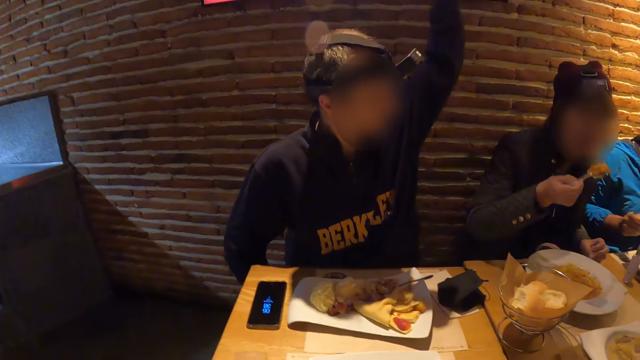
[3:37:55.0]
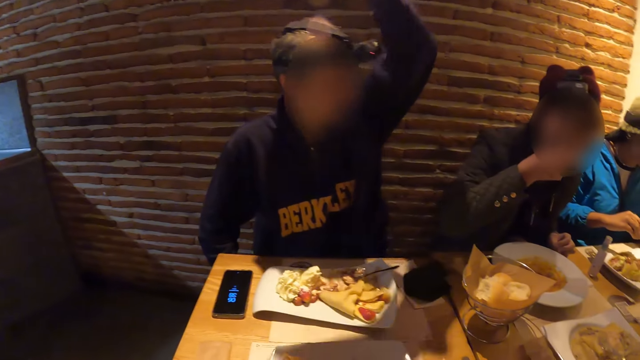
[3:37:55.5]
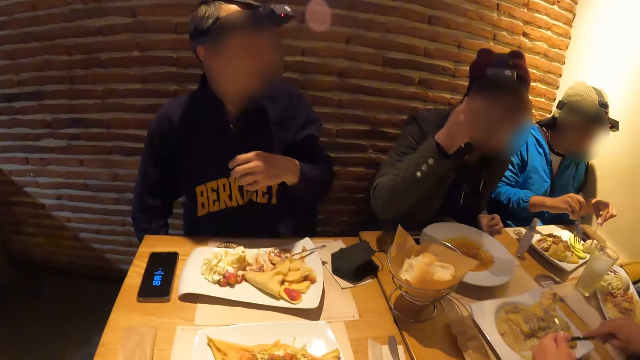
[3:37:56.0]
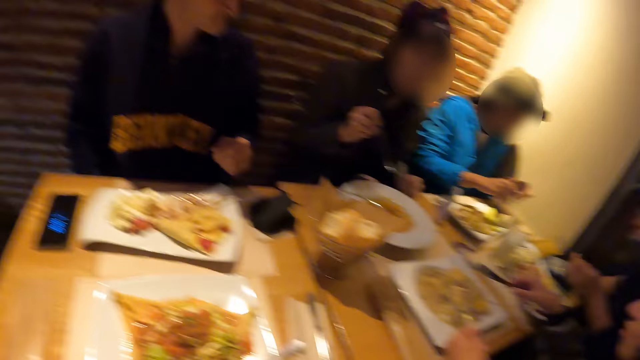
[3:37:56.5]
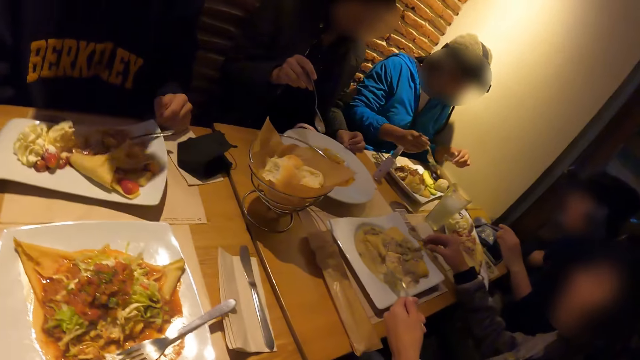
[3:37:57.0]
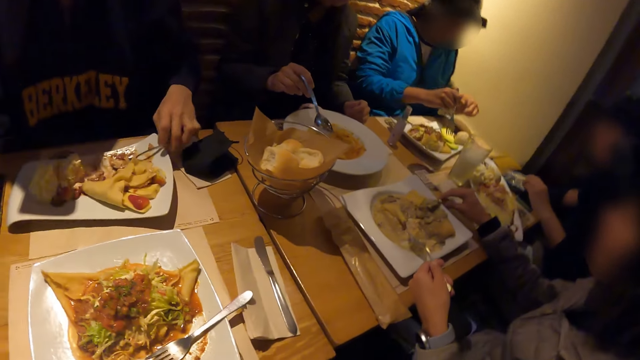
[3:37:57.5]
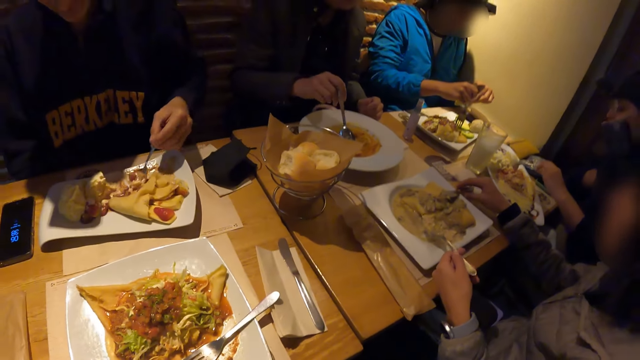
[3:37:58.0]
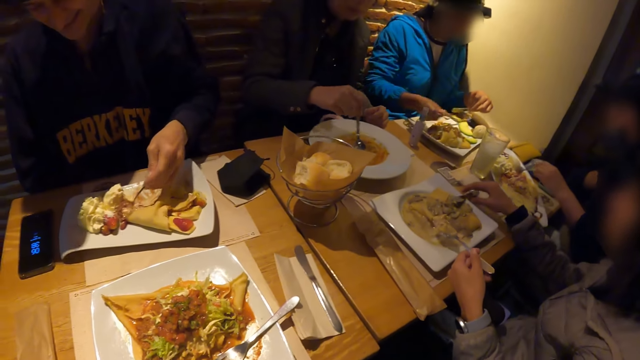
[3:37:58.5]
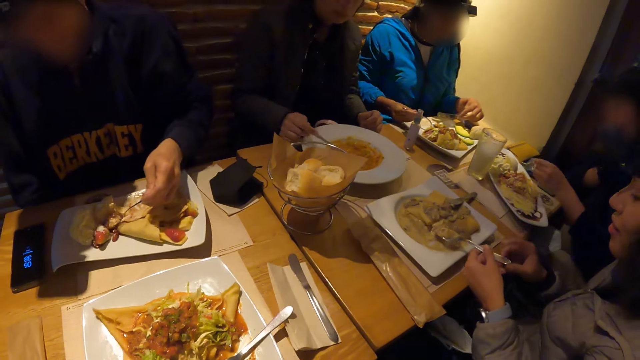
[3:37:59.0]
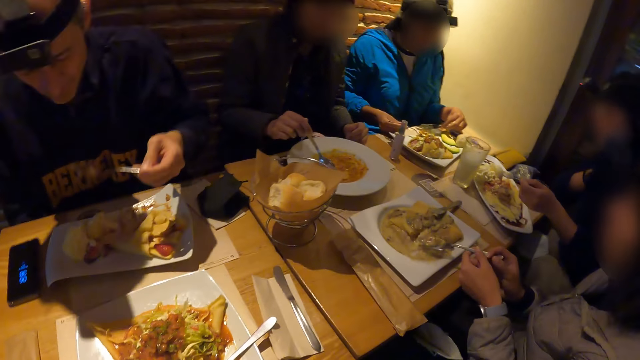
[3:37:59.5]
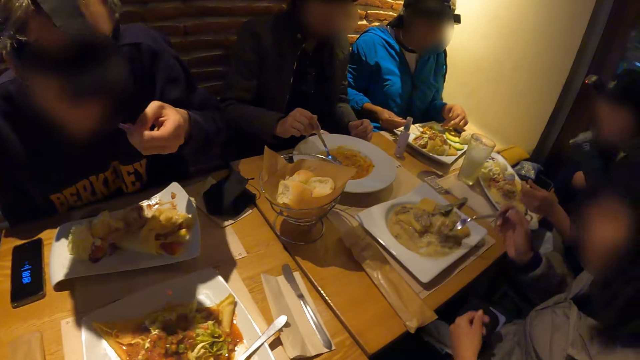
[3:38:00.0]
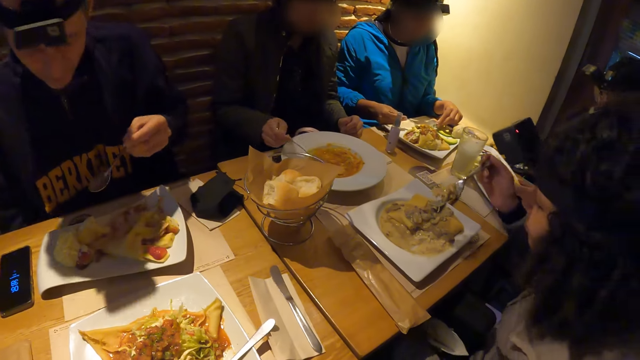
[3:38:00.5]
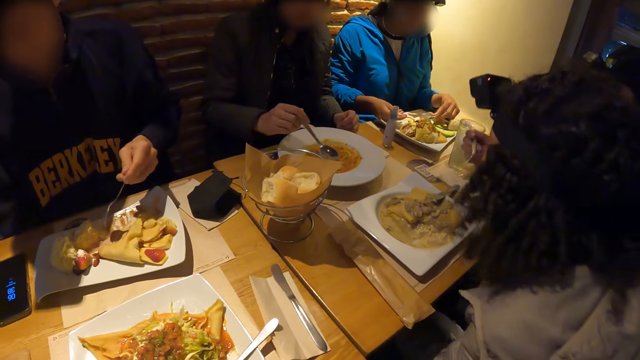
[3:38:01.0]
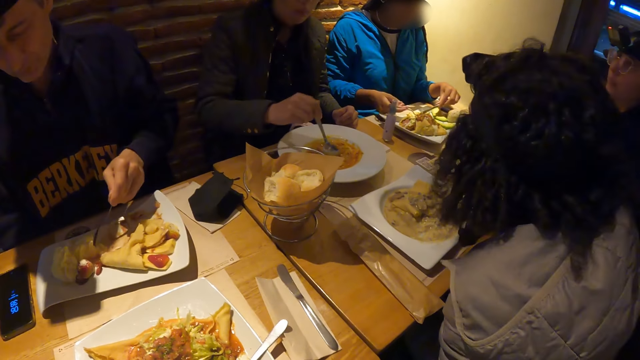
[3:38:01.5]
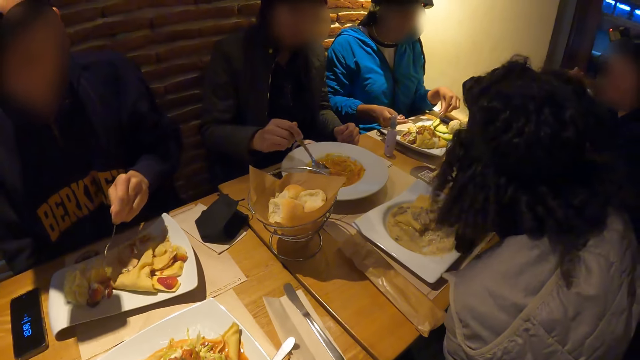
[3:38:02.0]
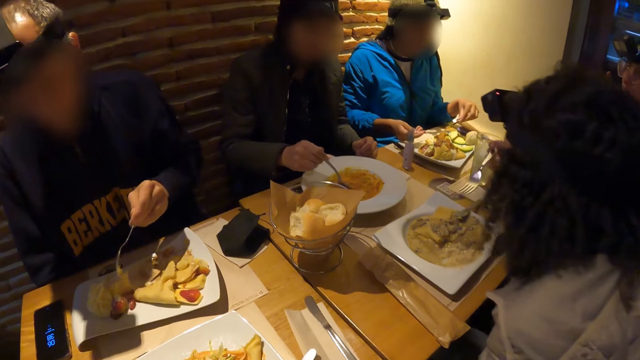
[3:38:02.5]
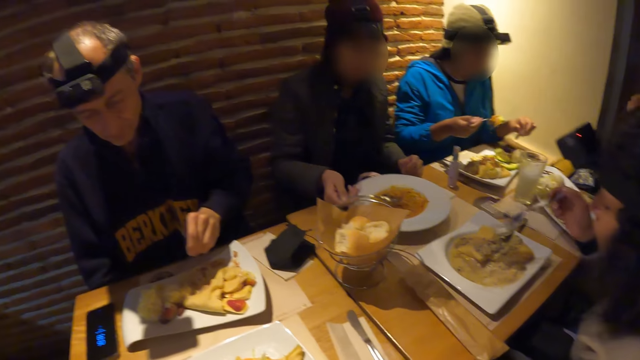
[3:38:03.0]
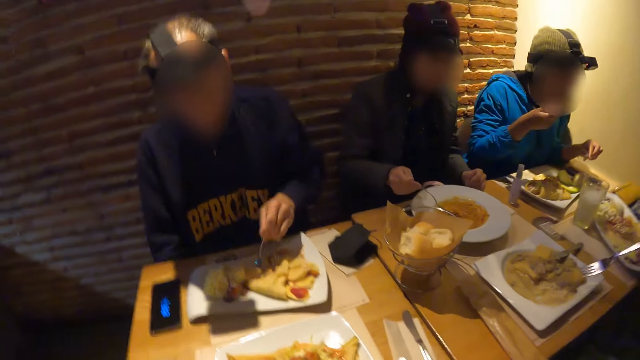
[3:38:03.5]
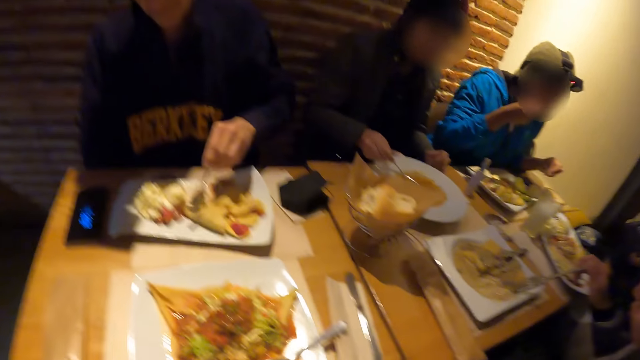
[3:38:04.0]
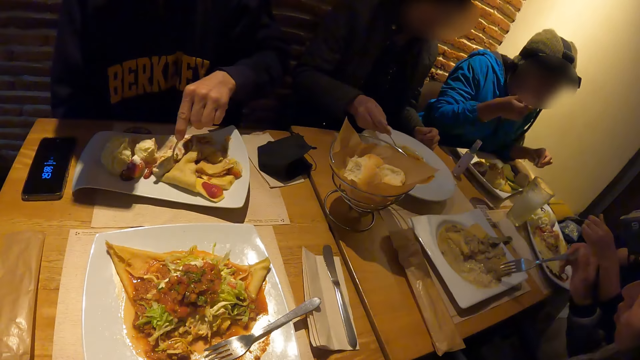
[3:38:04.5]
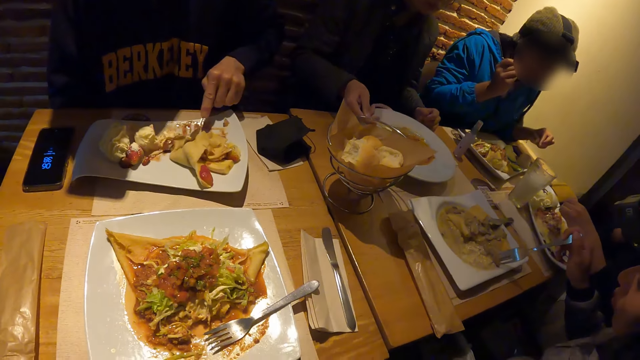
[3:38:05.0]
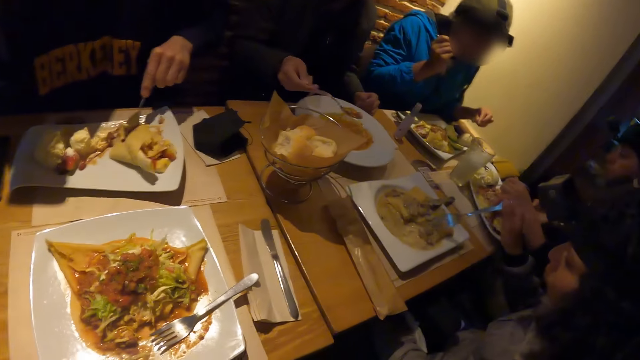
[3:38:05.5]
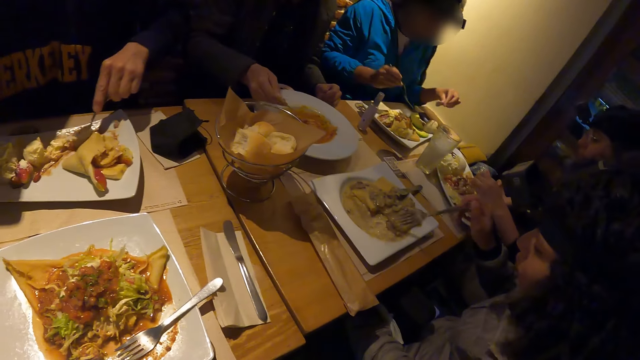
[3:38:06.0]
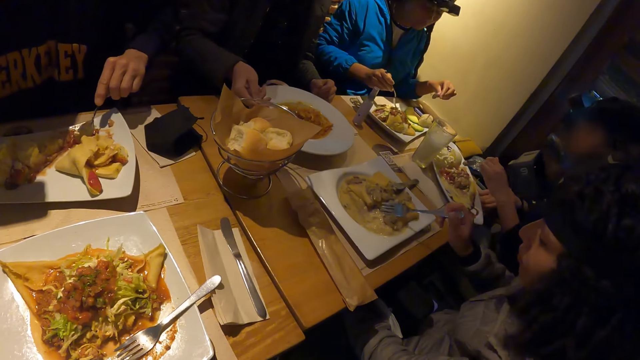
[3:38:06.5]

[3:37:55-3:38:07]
A man puts the food in the spoon in his right hand in his mouth. Another man places his right hand on the table. A woman drops the knife in her right hand on the table. Another woman stirs food in a plate with a spoon in her left hand. The other man takes the spoon in the plate with his right hand. He takes food from the plate on the table with the spoon in his right hand. The first woman passes the fork in her left hand to her right hand. The other man puts the food on the spoon in his right hand in his mouth. The first woman puts the food in the fork in her right hand in her mouth. The other man stirs the food in the plate on the table with the fork in his right hand. A third woman takes food from the plate on the table with the fork in her right hand. She puts the food in the fork in her mouth. The camera wearer looks at the fork.

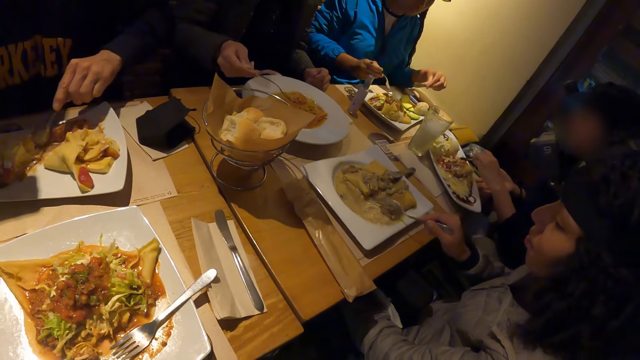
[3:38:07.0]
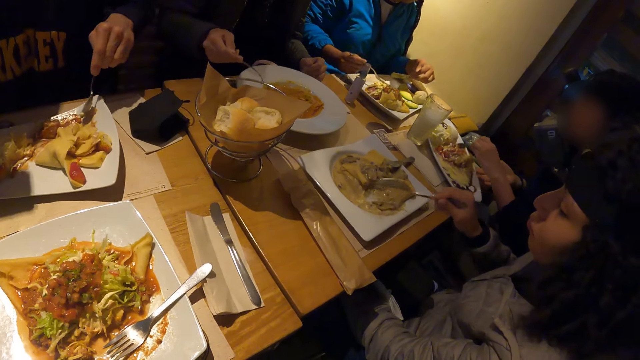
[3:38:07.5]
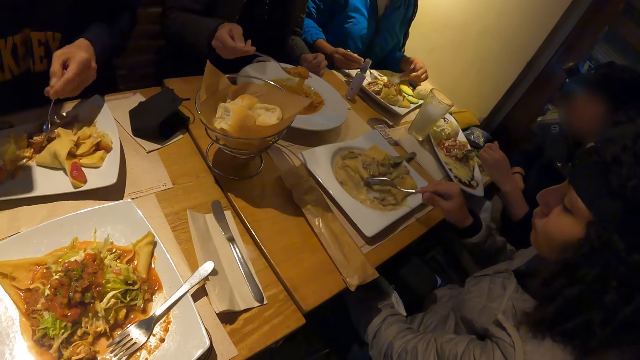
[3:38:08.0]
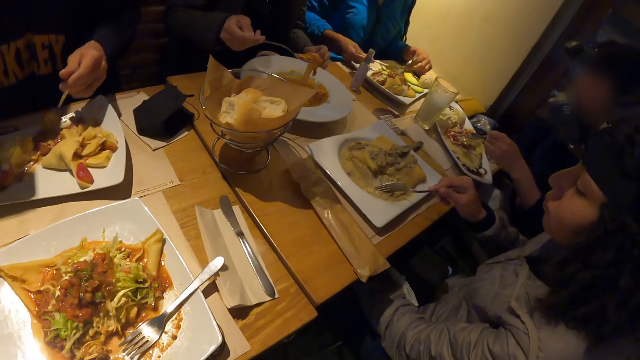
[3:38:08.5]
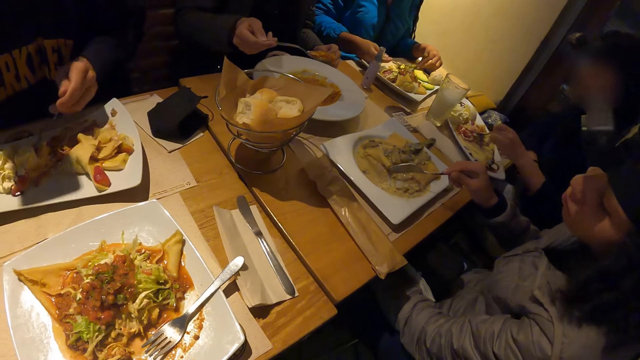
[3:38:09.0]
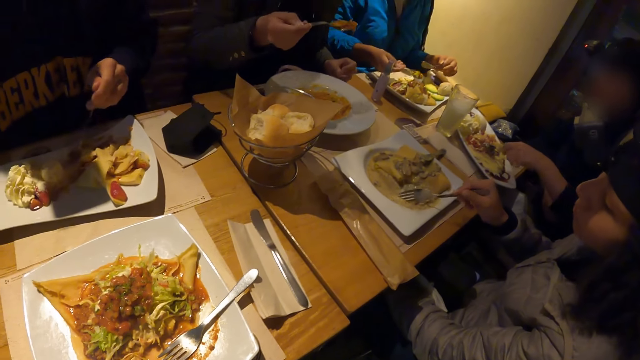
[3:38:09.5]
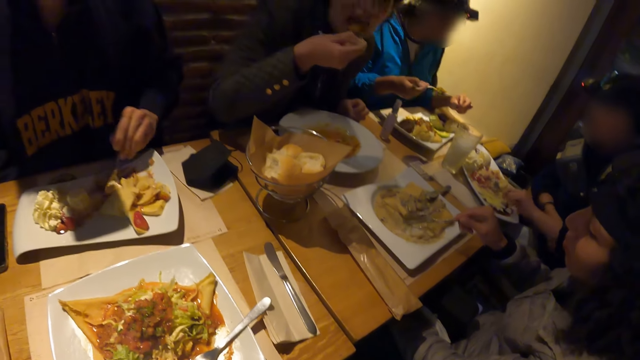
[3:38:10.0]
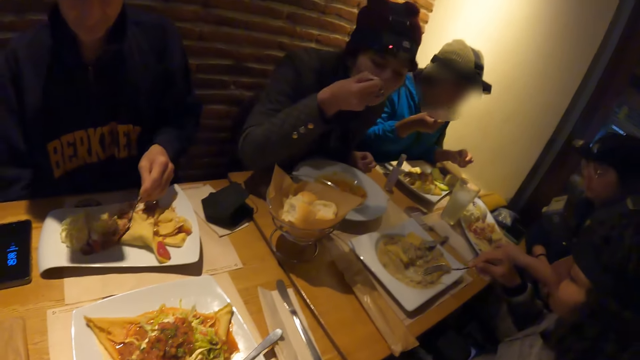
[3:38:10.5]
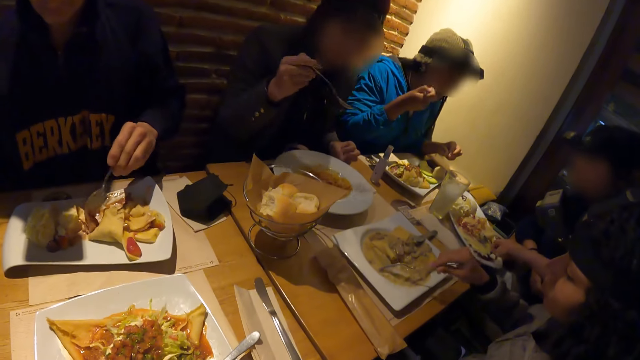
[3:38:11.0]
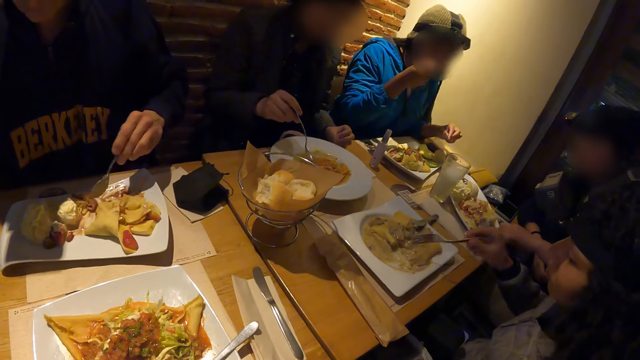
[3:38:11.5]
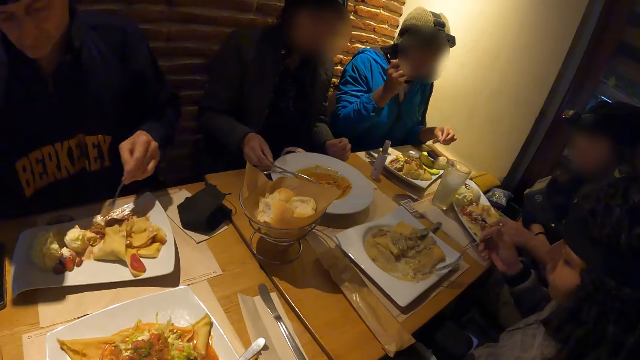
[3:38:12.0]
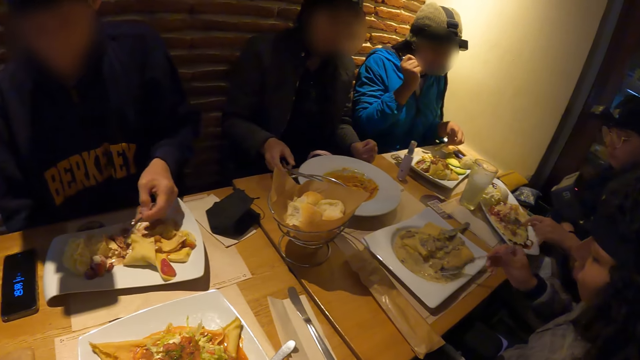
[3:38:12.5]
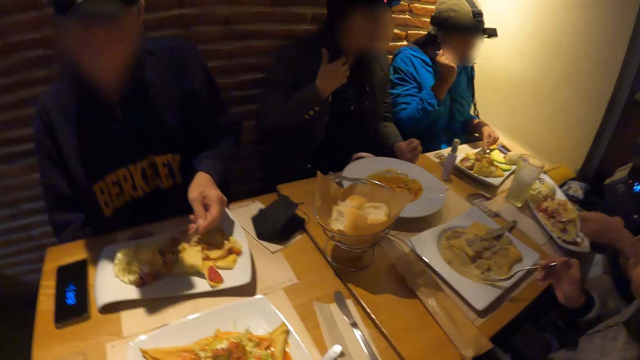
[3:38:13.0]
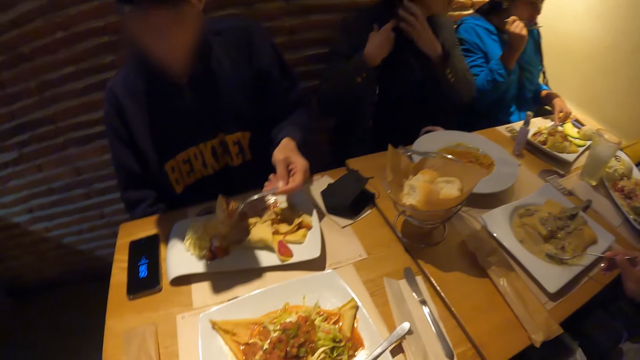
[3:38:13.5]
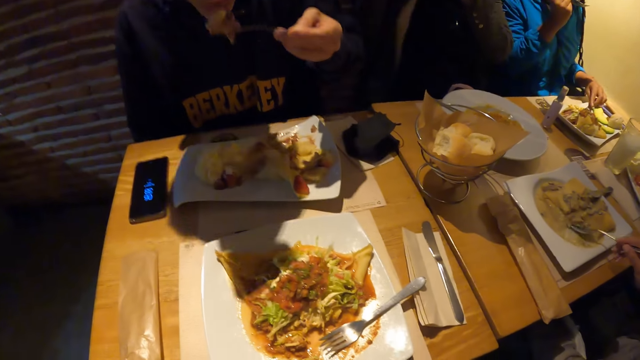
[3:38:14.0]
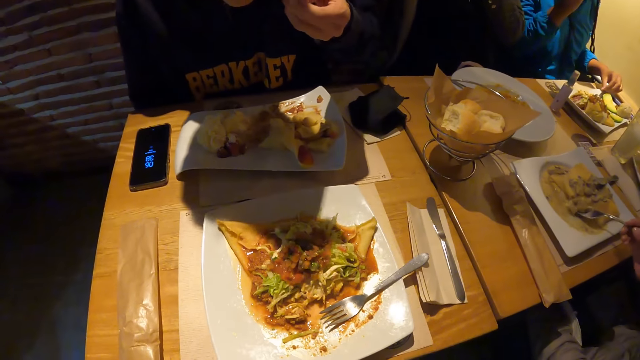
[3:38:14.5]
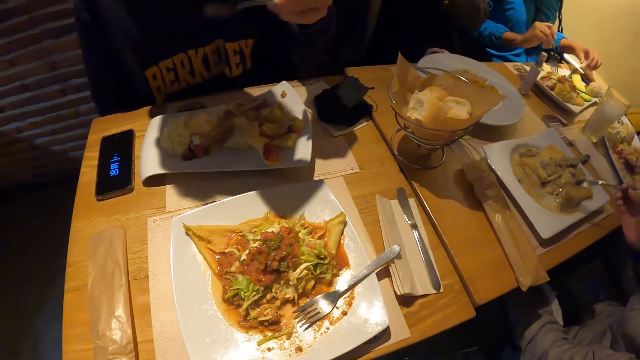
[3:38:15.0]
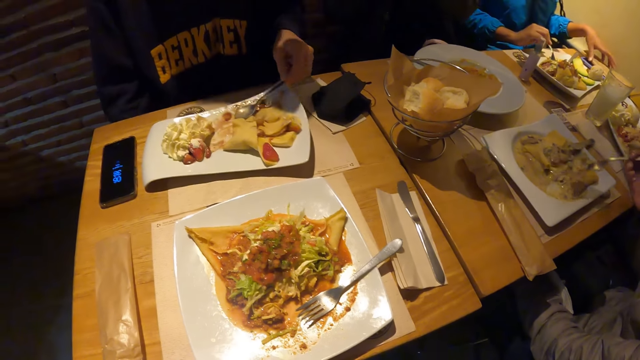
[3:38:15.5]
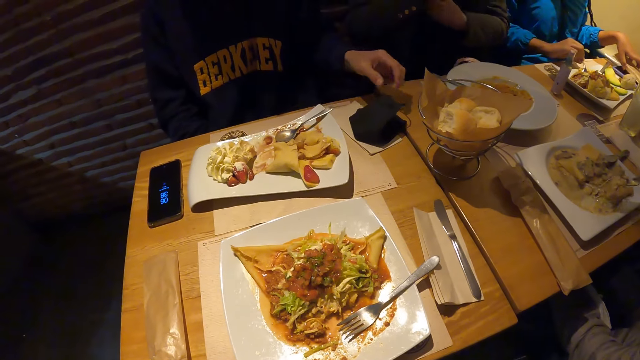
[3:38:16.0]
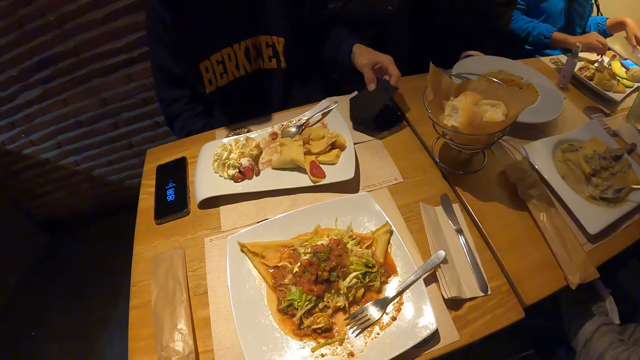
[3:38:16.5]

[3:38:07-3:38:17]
A man takes food from the plate on the table with the spoon in his right hand. A woman stirs food in the plate on the table with the fork in her right hand. Another woman takes food from the plate on the table with the fork in her right hand. The man puts the food in the spoon in his right hand in his mouth. The first woman stirs the food in the plate with the fork in her right hand. The other woman puts the food in the fork in her mouth. The first man drops the spoon in his right hand on the plate on the table. Another man takes food from the plate on the table with the spoon in his right hand. The first man adjusts a facemask on his face with both hands. The other man puts the food on the spoon in his right hand in his mouth and drops the spoon in his right hand on the plate on the table. The other woman operates a phone on the table with her left hand. The other man takes the facemask from the table with his right hand.
